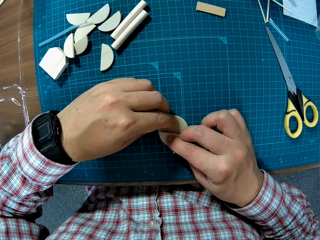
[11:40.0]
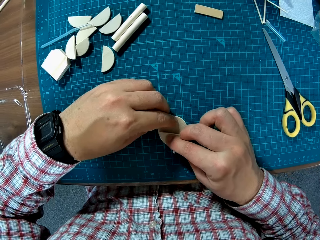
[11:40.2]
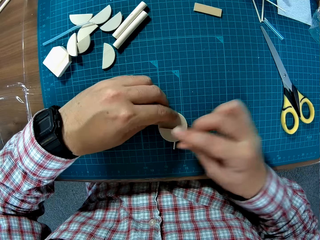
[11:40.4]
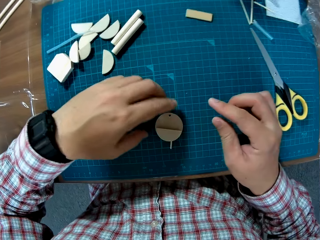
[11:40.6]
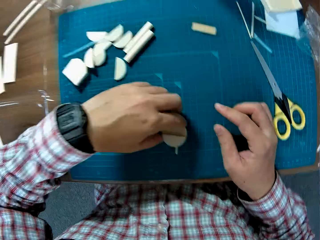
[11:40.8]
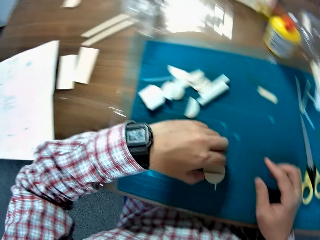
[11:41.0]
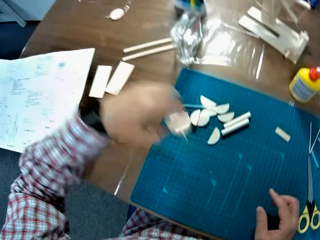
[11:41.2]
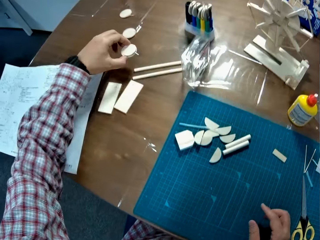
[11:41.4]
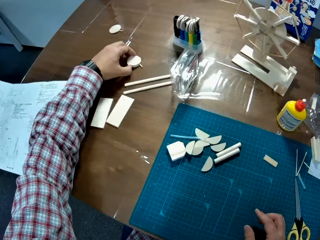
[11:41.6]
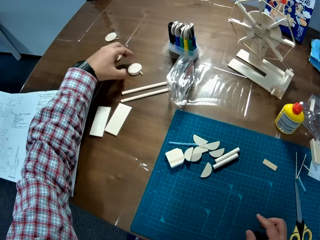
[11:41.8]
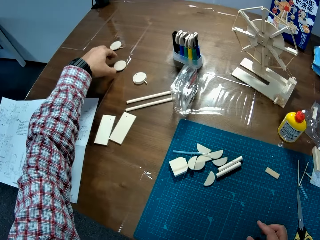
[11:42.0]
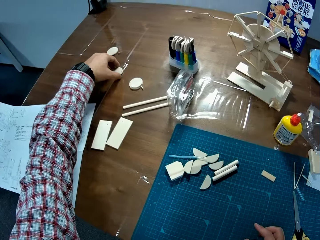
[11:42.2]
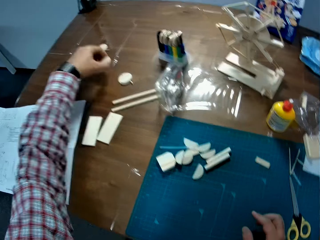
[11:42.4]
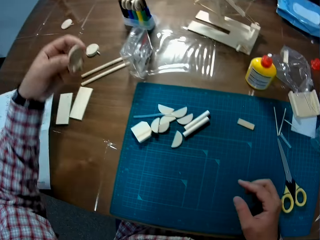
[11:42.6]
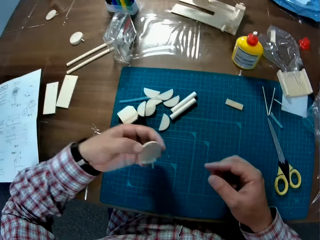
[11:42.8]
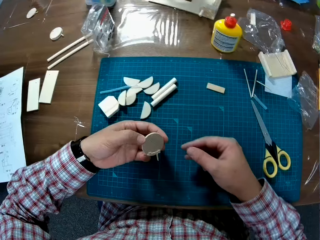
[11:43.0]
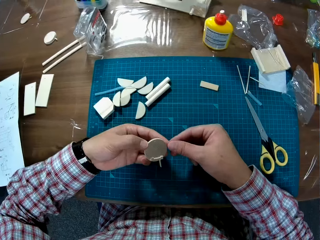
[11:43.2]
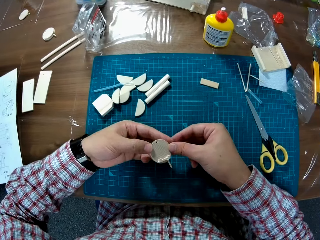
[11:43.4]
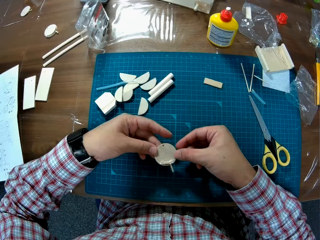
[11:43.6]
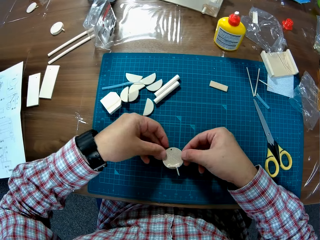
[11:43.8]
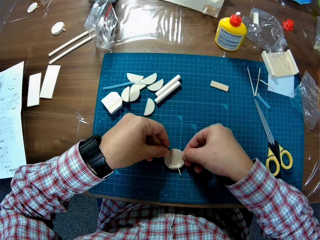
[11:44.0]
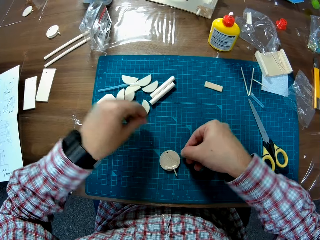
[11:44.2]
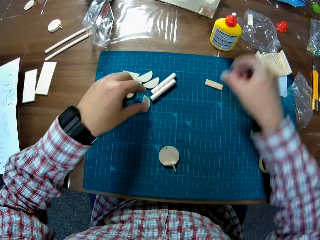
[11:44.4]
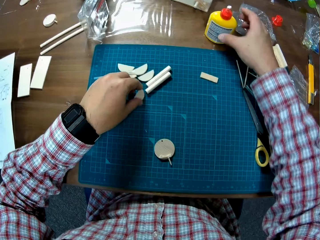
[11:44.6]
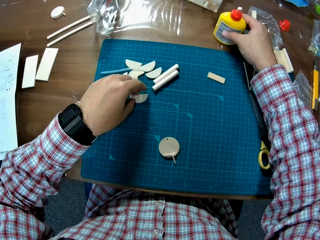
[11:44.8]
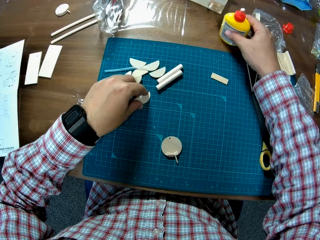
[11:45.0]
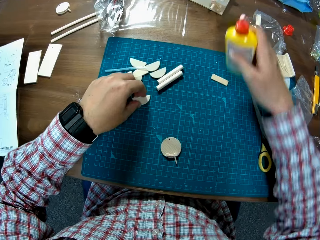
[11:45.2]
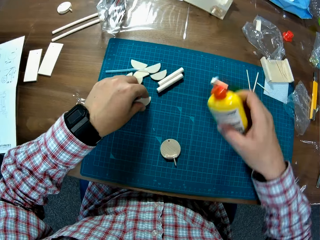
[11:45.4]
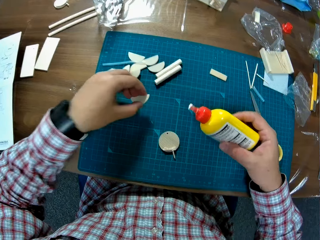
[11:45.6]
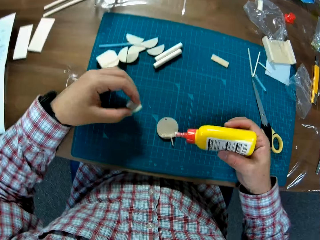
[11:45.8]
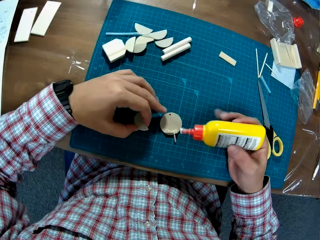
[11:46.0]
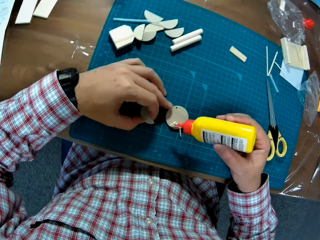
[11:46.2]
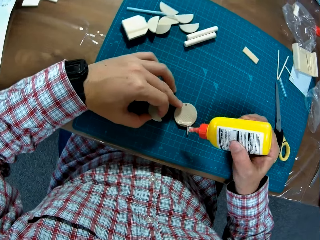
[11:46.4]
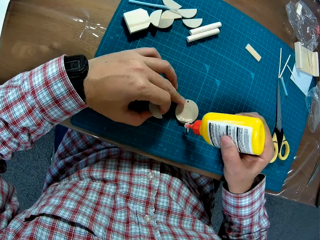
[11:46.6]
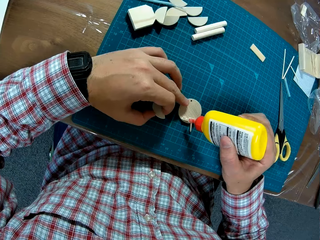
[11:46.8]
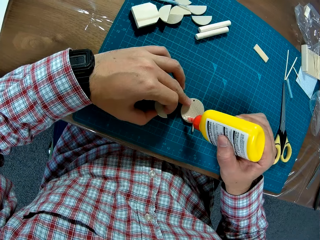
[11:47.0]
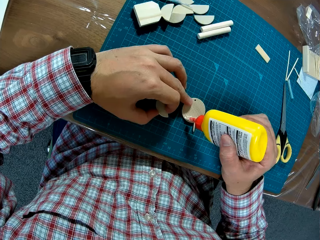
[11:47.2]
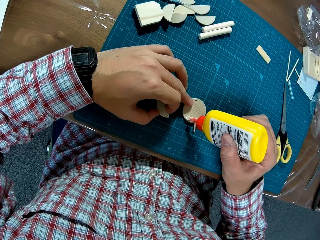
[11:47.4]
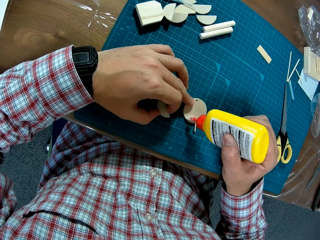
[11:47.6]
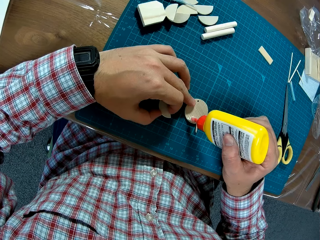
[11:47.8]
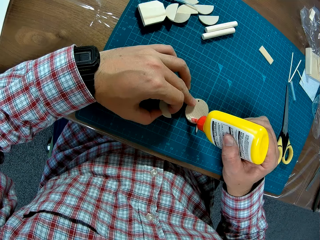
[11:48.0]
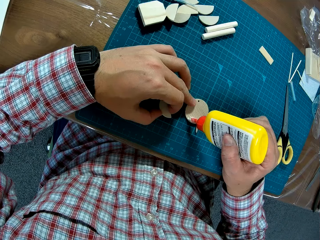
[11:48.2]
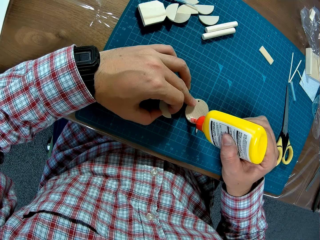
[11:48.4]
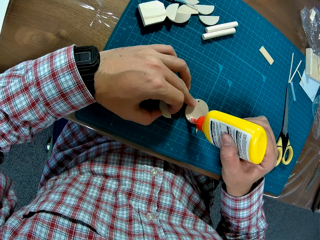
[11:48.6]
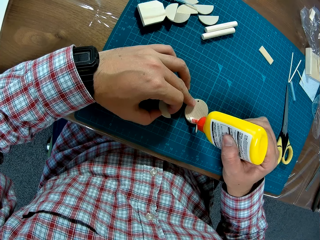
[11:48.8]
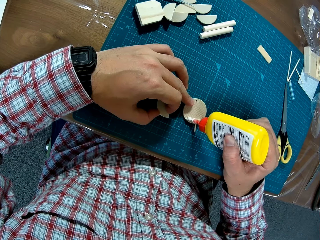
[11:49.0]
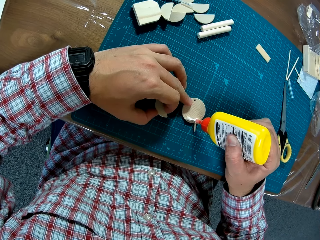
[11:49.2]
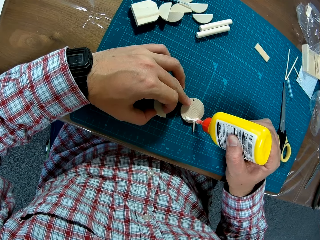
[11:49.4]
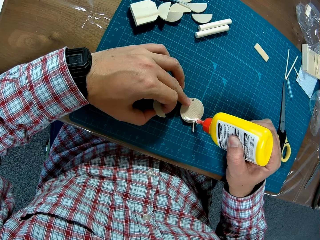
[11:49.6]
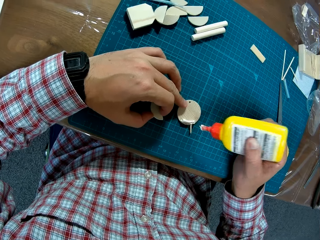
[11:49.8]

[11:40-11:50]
The camera wearer picks up the joined wood on the table. They drop the joined wood on another side of the table. They pick up the wooden craft from the table and put the wooden craft on the cutting mat. They pick up the glue bottle on the table. They pick up a semicircular wood on the table. They apply glue to the wood on the table.

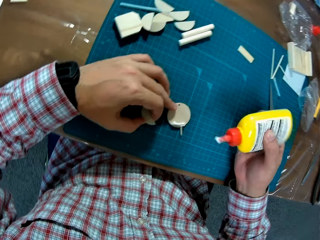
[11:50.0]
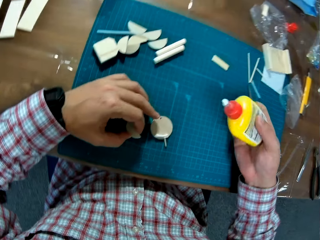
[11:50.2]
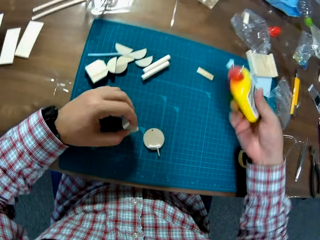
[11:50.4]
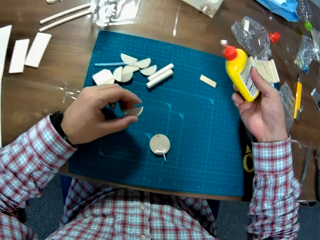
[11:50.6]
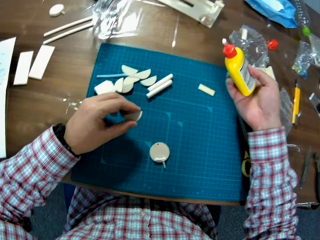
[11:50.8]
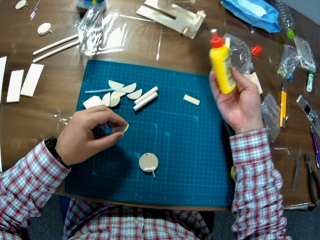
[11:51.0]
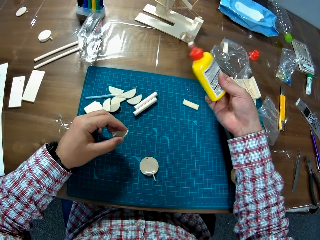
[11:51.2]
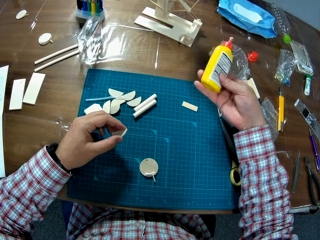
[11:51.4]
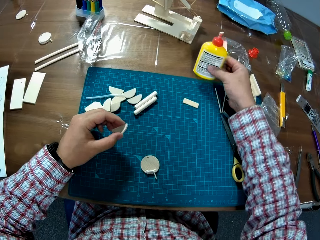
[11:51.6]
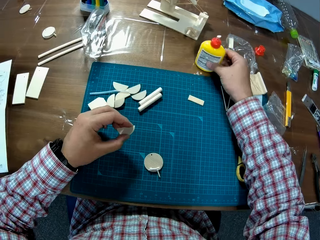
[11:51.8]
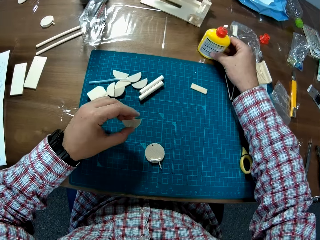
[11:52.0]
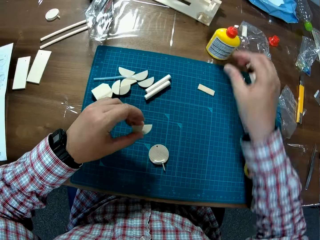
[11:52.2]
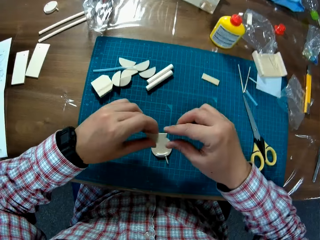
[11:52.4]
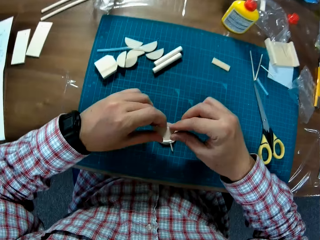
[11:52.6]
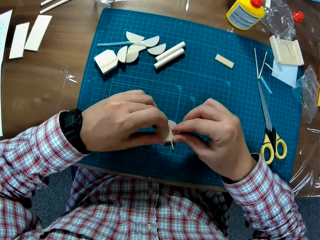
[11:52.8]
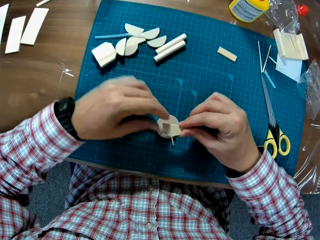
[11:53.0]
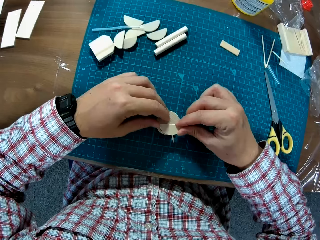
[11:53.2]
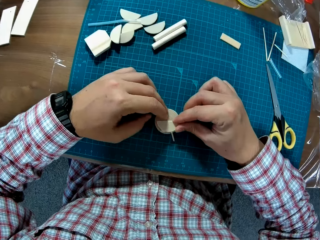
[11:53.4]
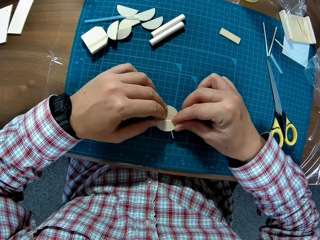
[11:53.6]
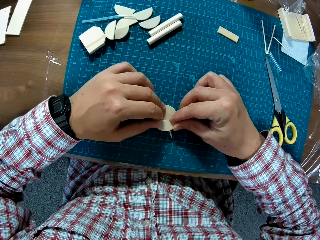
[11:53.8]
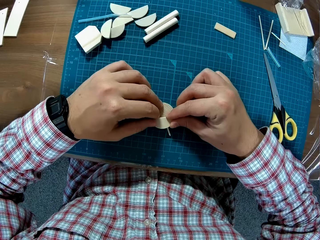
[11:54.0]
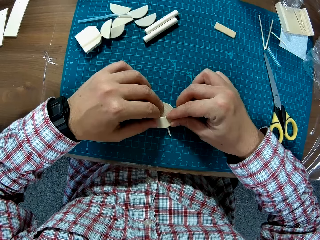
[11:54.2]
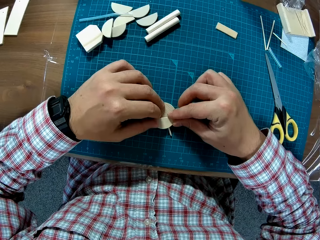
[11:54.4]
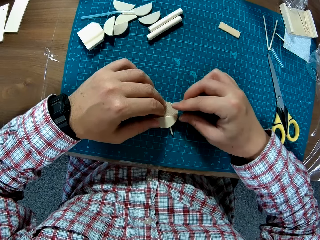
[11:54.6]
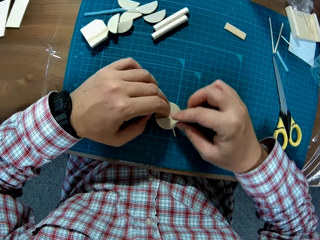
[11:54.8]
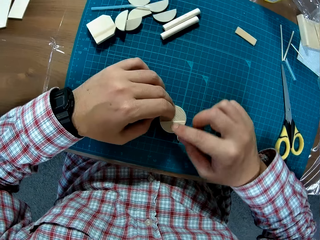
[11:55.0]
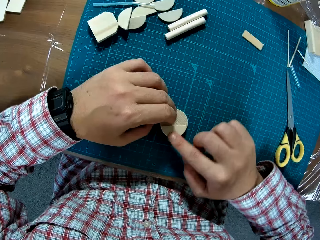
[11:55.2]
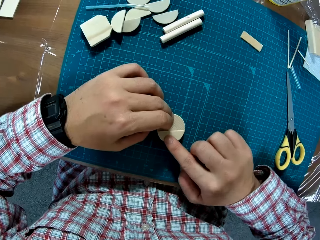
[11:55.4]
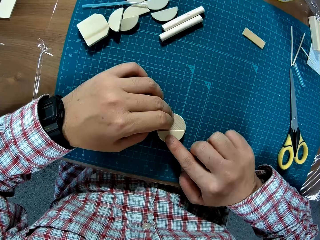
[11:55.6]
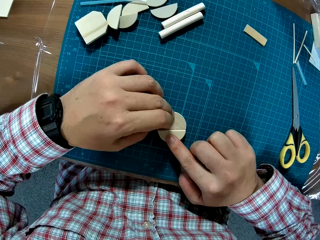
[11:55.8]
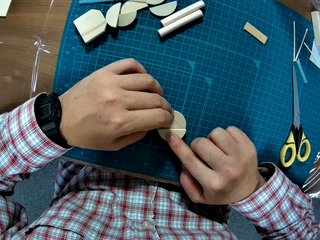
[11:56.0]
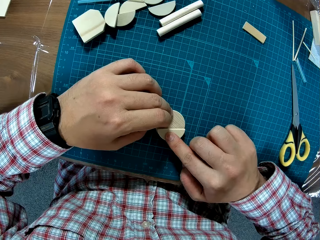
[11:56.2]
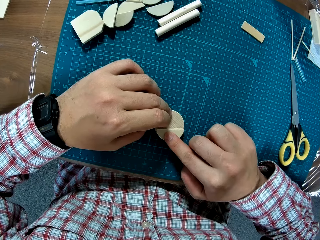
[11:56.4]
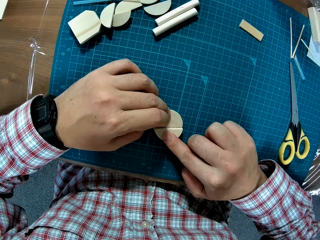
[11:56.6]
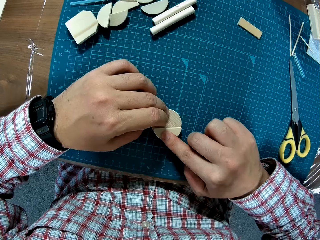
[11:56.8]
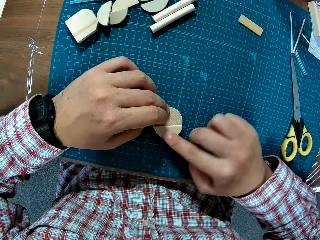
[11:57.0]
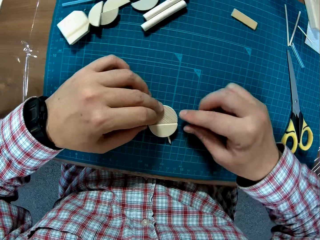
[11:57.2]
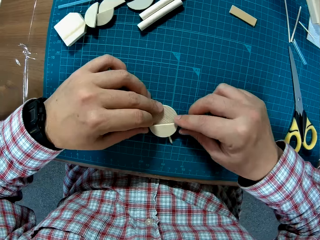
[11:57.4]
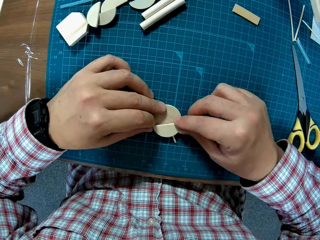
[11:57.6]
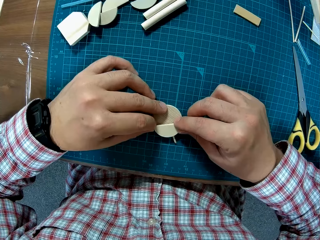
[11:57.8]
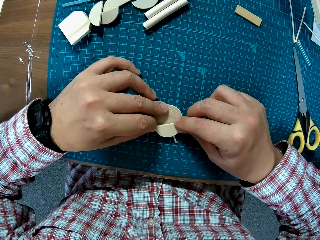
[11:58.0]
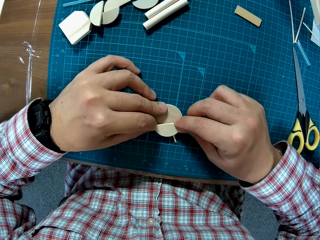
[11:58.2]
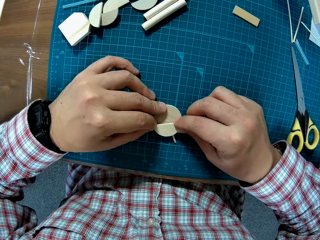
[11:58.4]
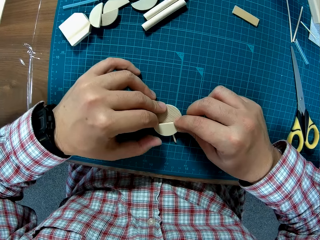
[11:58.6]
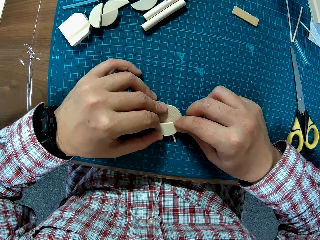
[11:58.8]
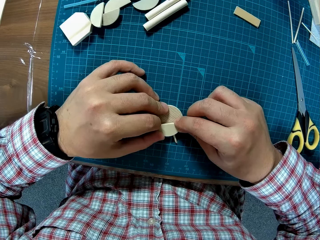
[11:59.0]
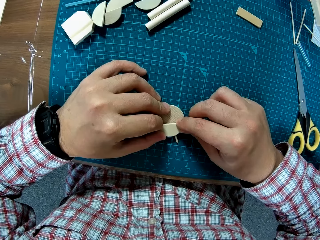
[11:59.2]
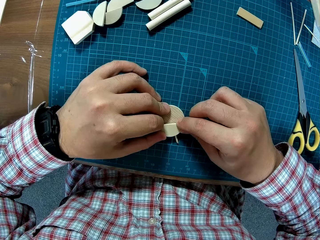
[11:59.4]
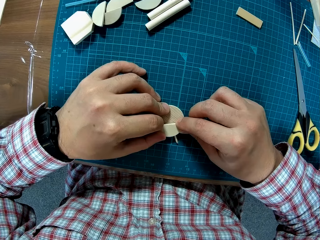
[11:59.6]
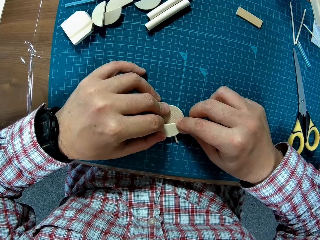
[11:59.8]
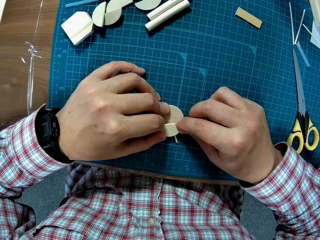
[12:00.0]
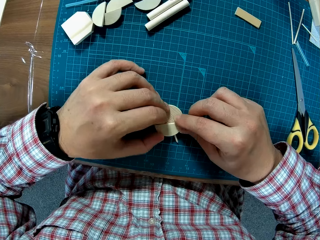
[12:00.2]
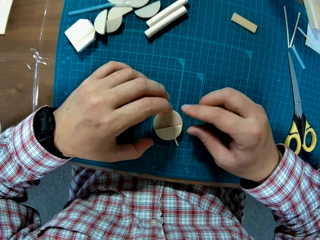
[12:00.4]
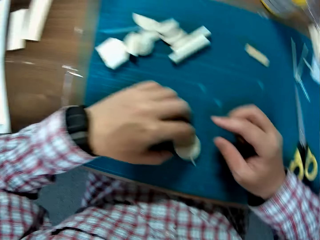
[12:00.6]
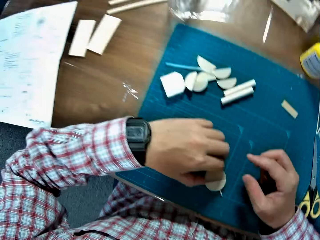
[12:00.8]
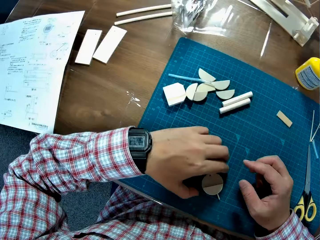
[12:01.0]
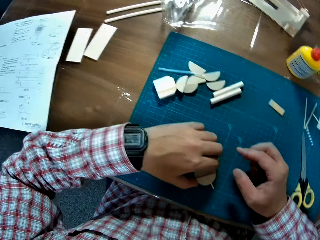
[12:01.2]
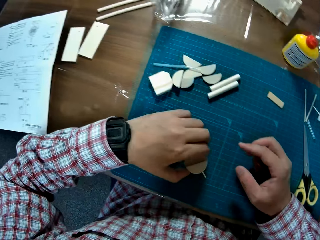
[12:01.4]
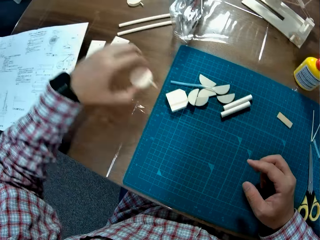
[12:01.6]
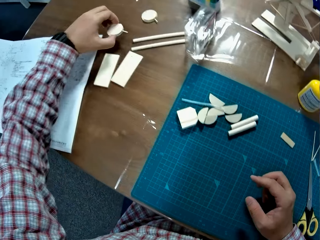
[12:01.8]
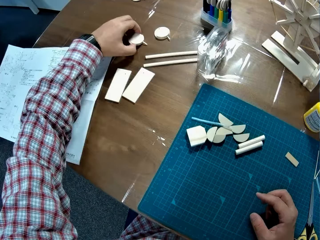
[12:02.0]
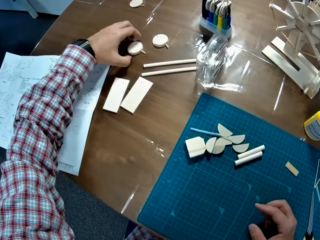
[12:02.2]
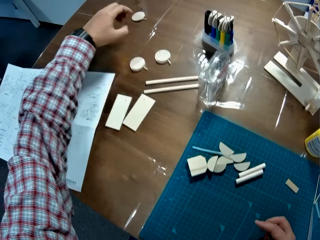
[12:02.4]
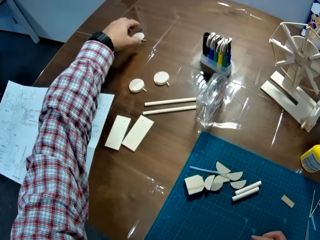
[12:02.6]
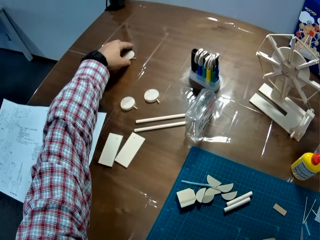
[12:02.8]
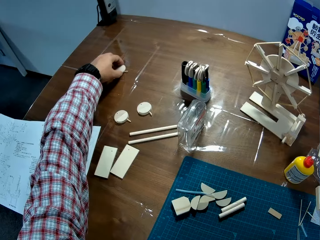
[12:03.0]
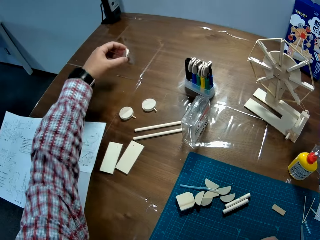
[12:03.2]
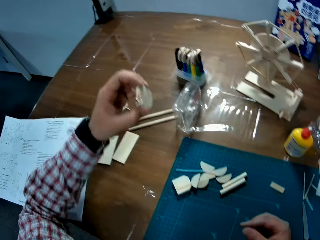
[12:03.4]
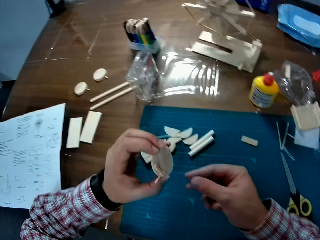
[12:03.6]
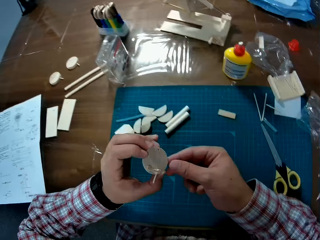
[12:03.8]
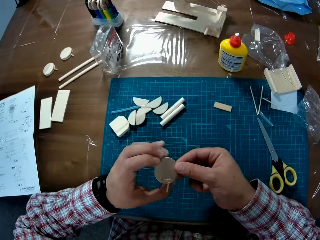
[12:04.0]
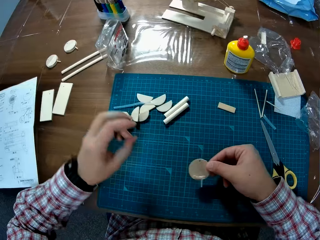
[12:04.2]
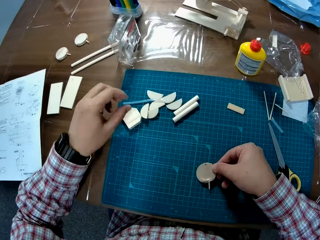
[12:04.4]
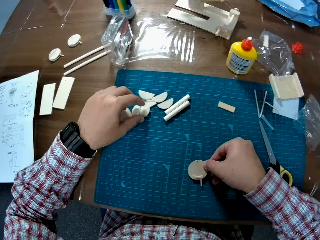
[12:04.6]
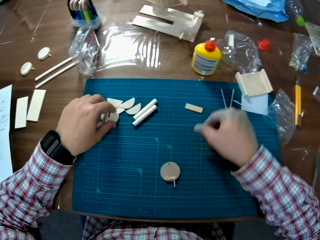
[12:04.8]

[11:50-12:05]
The camera wearer puts the glue bottle on the table. They join the semicircular wood with the wood on the table. They pick up the joined wood on the table and drop the joined wood on the table. They pick up the wooden craft from the table and drop the wood on the table.
